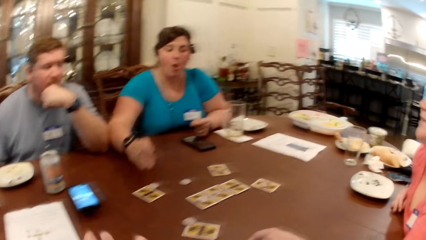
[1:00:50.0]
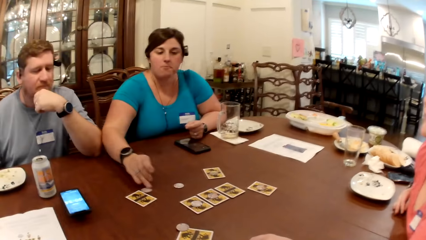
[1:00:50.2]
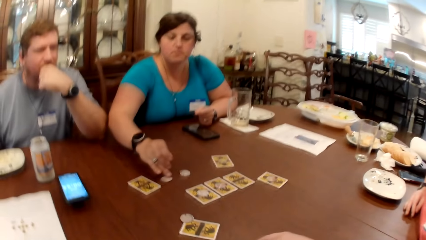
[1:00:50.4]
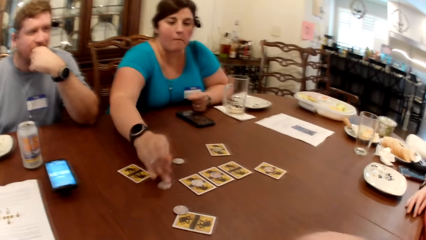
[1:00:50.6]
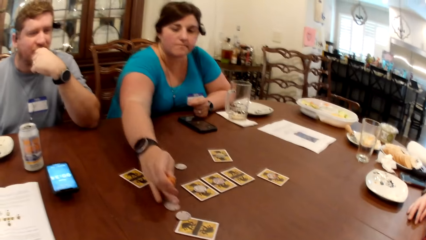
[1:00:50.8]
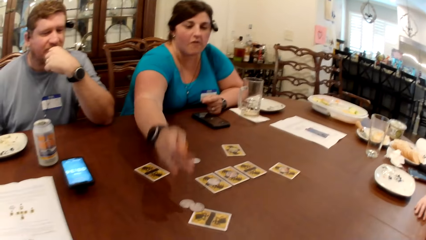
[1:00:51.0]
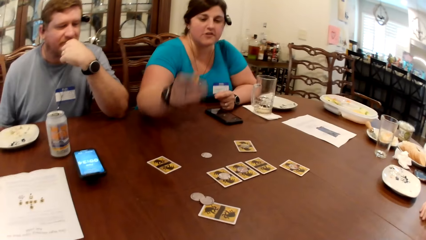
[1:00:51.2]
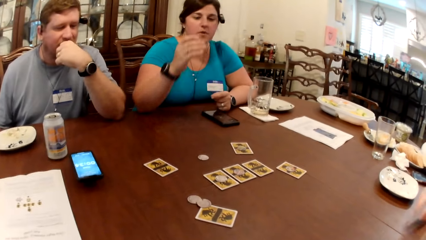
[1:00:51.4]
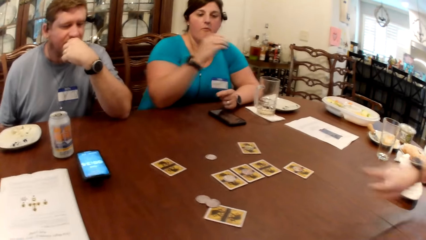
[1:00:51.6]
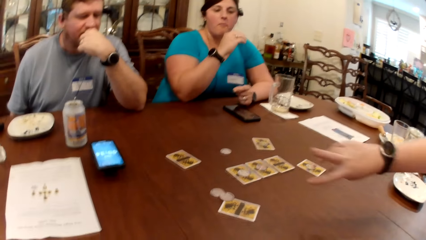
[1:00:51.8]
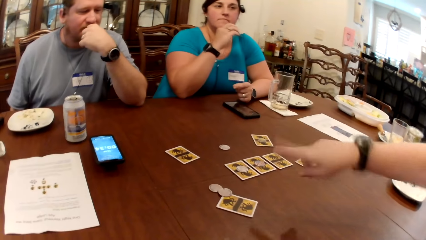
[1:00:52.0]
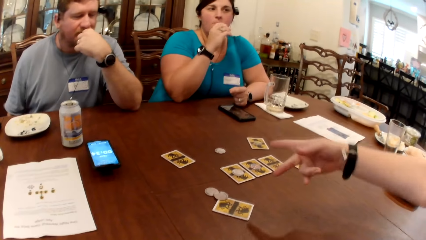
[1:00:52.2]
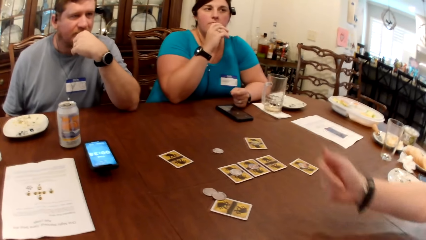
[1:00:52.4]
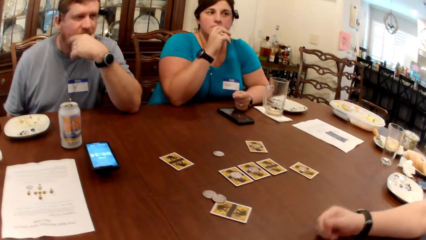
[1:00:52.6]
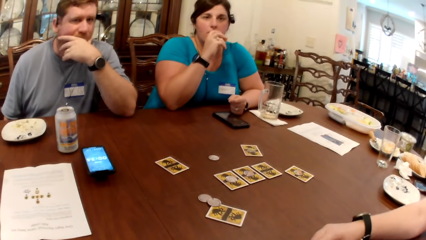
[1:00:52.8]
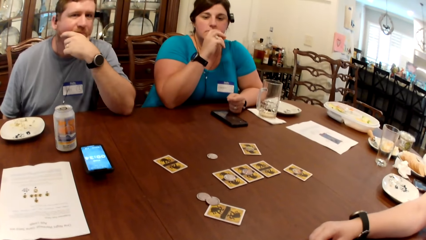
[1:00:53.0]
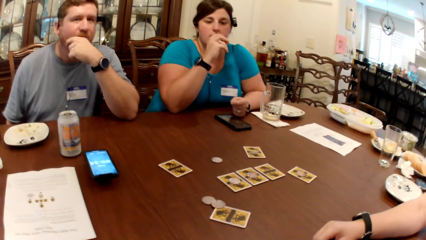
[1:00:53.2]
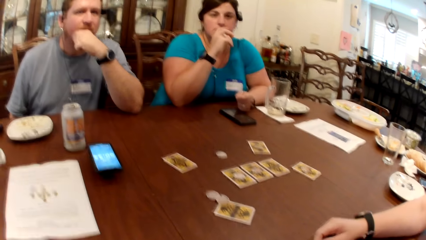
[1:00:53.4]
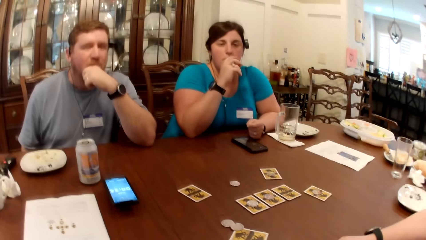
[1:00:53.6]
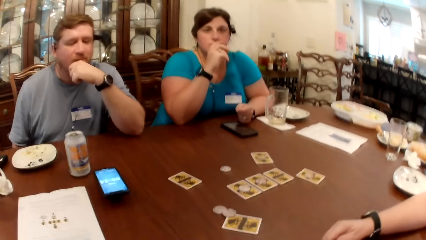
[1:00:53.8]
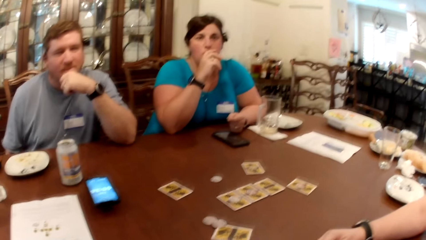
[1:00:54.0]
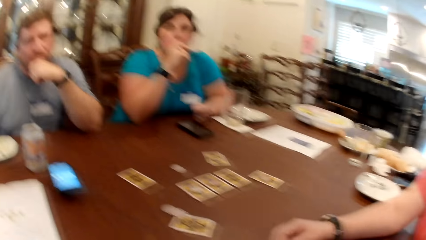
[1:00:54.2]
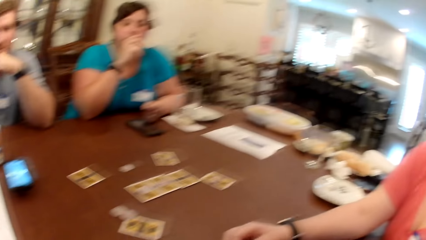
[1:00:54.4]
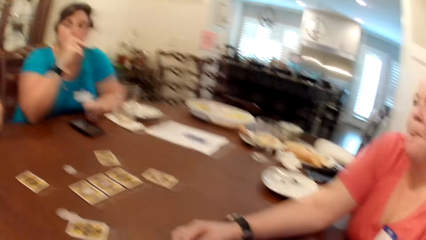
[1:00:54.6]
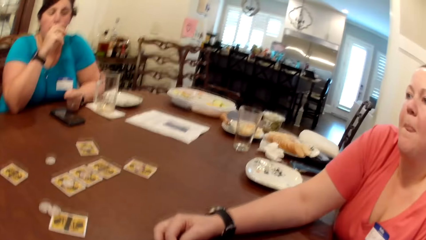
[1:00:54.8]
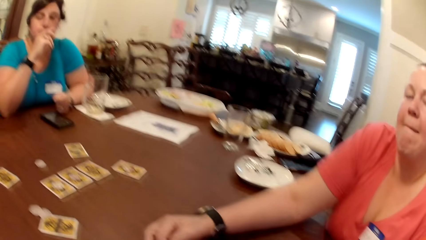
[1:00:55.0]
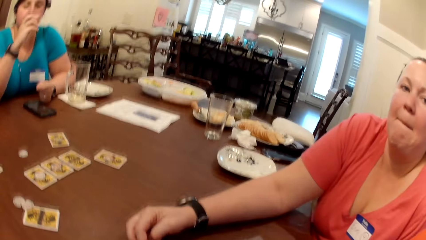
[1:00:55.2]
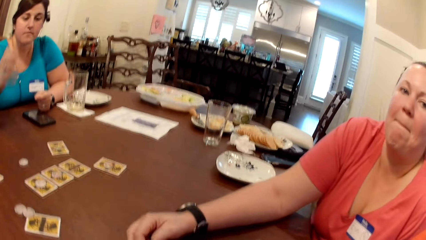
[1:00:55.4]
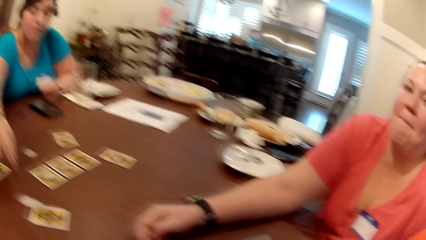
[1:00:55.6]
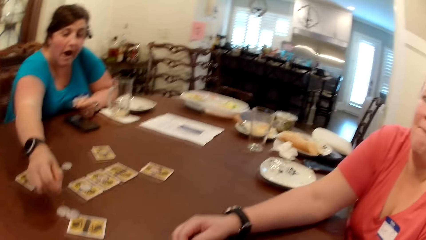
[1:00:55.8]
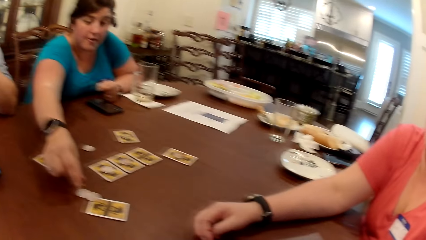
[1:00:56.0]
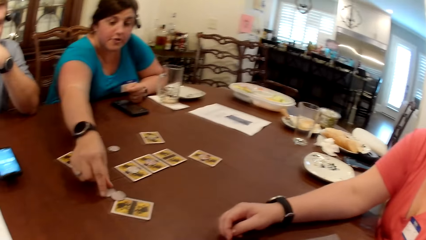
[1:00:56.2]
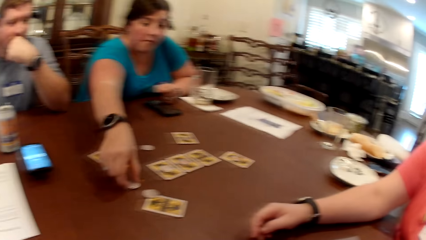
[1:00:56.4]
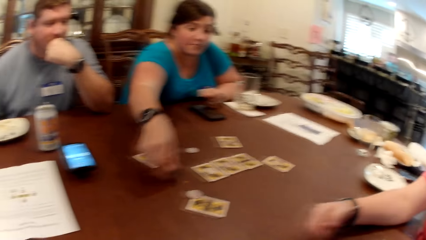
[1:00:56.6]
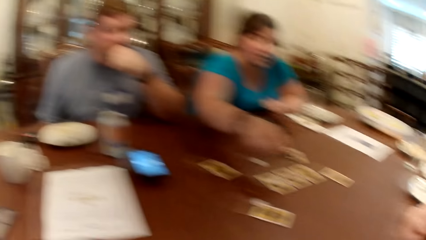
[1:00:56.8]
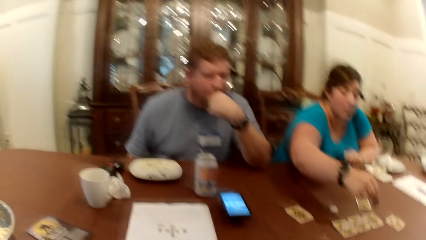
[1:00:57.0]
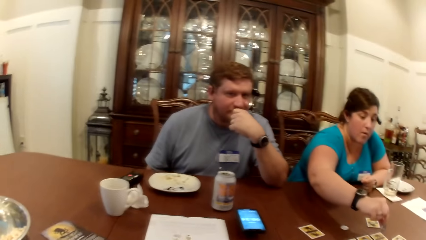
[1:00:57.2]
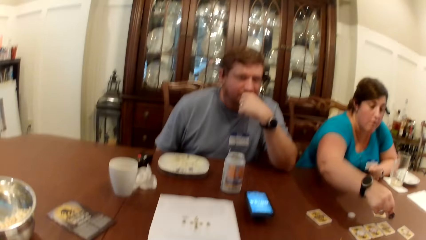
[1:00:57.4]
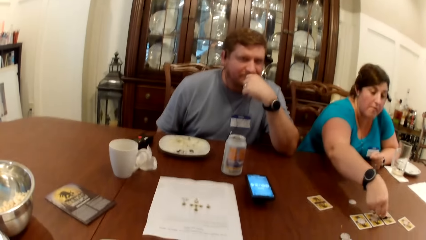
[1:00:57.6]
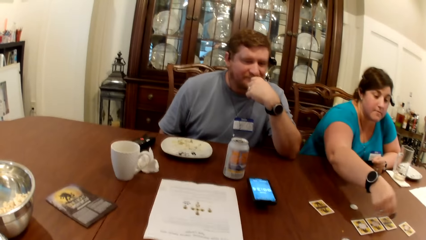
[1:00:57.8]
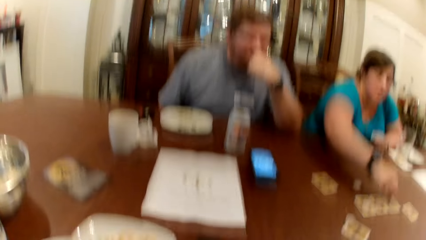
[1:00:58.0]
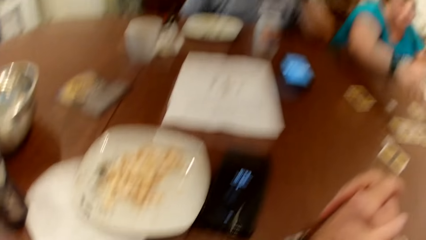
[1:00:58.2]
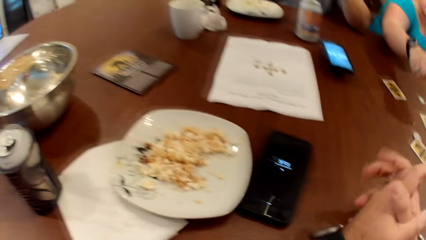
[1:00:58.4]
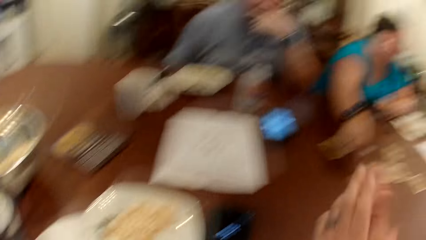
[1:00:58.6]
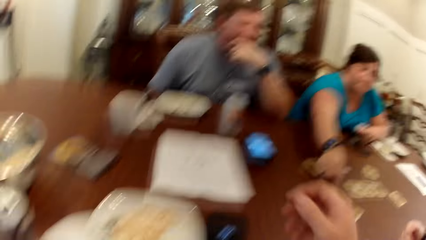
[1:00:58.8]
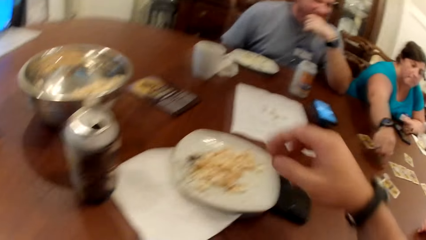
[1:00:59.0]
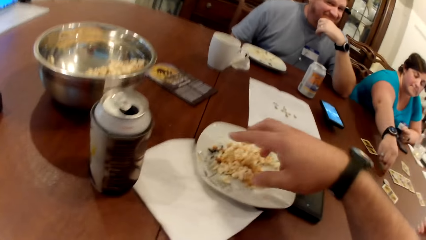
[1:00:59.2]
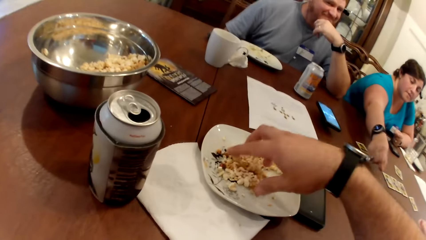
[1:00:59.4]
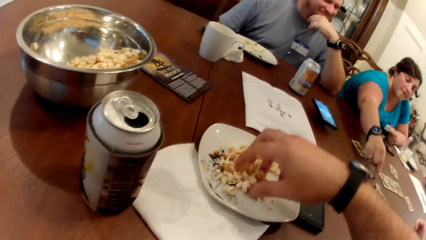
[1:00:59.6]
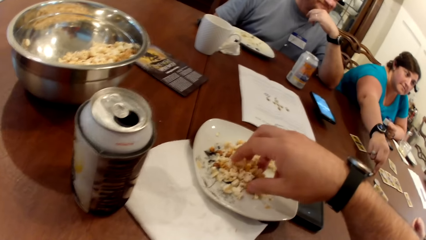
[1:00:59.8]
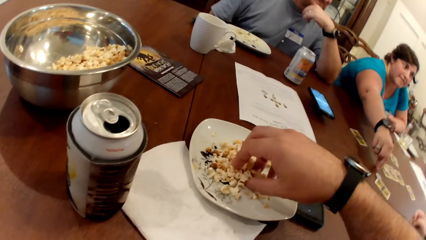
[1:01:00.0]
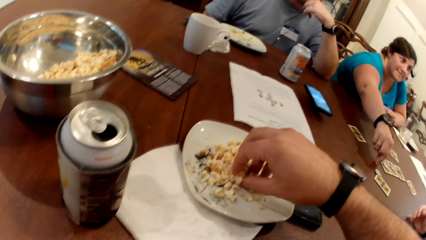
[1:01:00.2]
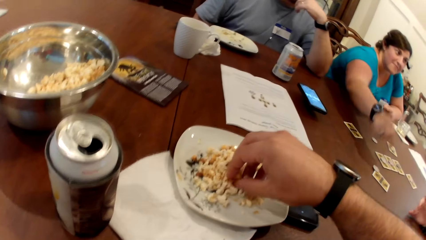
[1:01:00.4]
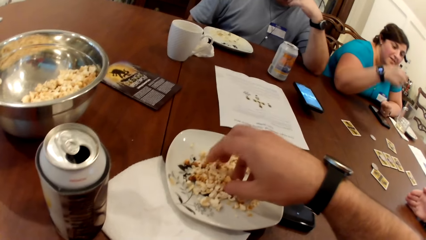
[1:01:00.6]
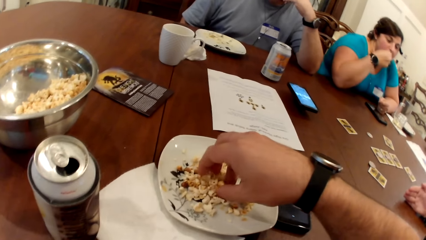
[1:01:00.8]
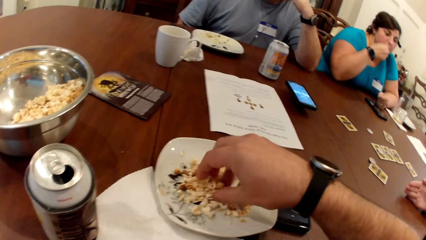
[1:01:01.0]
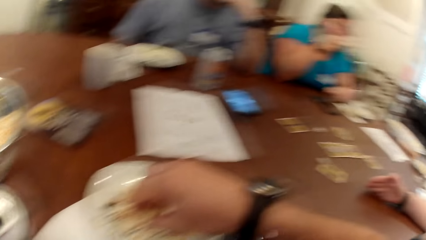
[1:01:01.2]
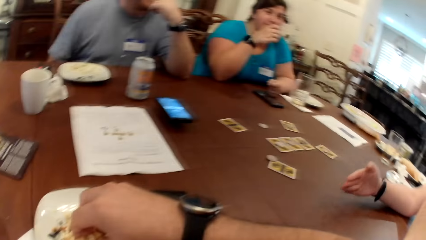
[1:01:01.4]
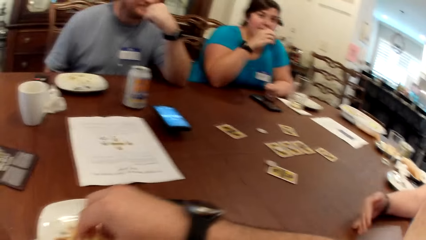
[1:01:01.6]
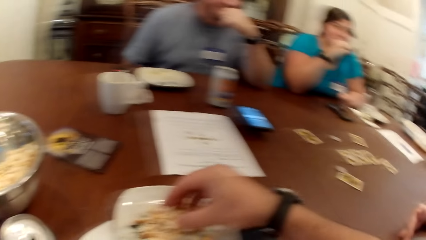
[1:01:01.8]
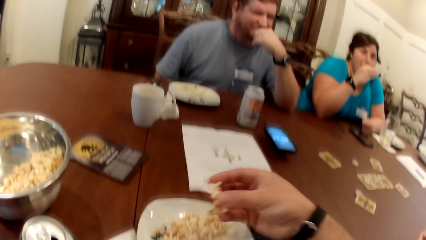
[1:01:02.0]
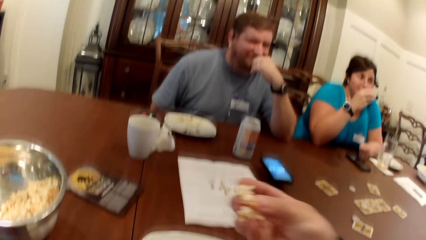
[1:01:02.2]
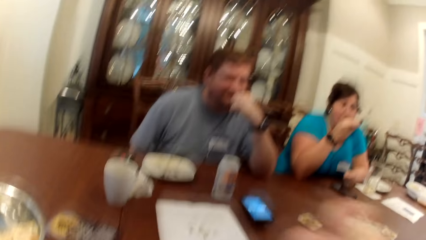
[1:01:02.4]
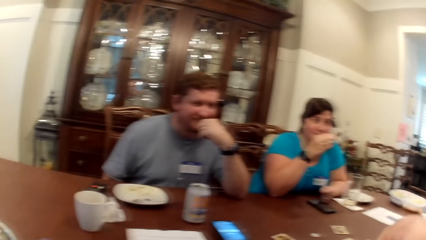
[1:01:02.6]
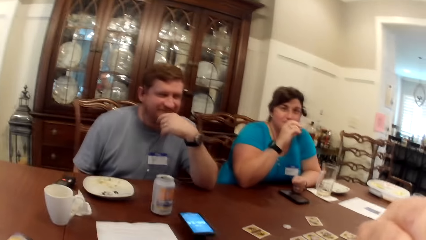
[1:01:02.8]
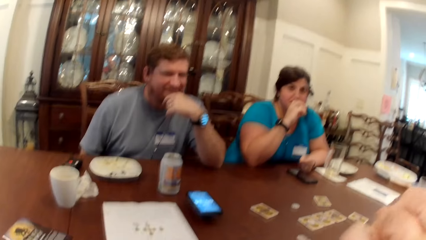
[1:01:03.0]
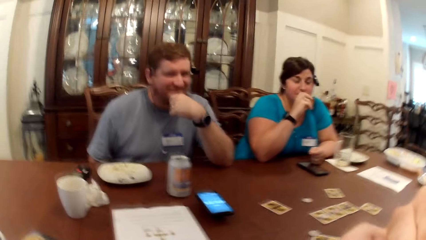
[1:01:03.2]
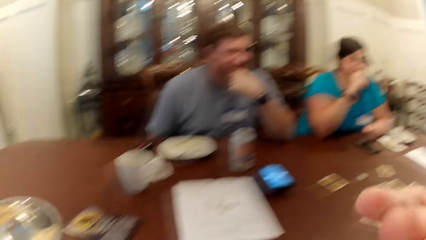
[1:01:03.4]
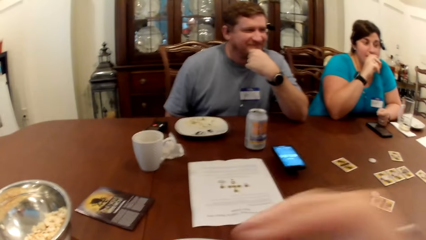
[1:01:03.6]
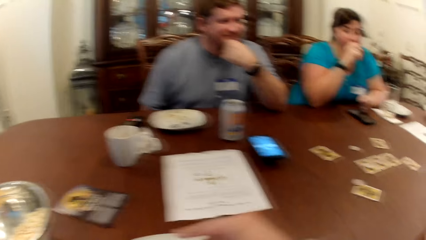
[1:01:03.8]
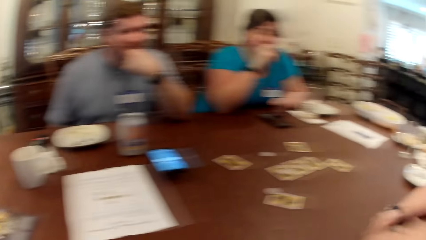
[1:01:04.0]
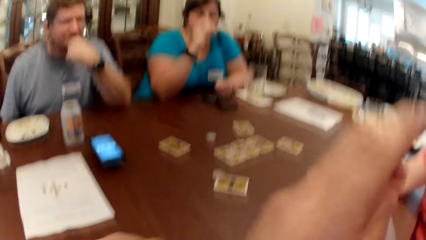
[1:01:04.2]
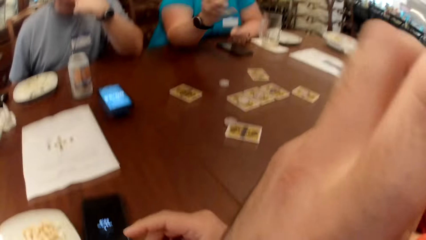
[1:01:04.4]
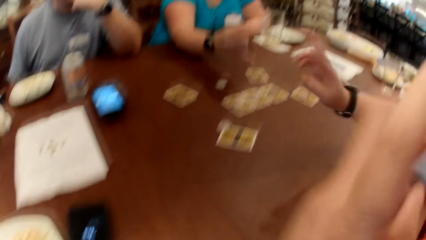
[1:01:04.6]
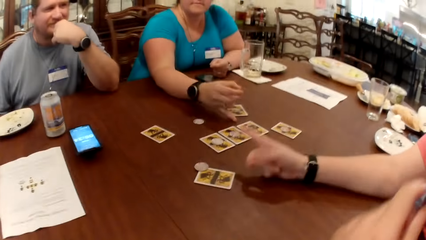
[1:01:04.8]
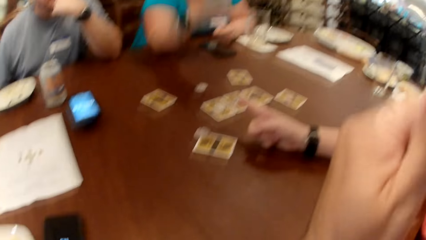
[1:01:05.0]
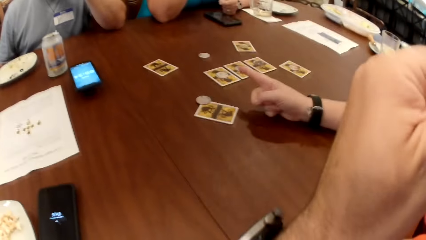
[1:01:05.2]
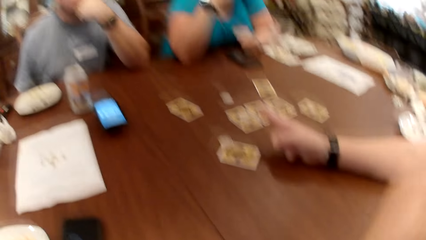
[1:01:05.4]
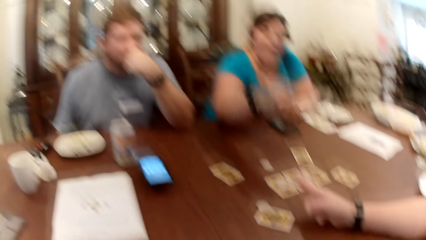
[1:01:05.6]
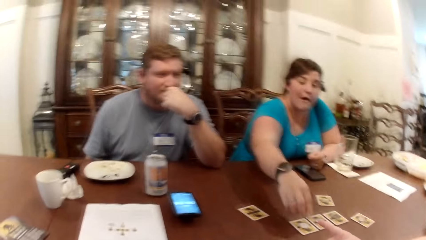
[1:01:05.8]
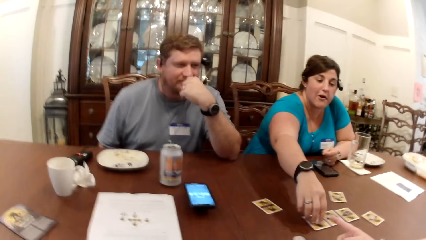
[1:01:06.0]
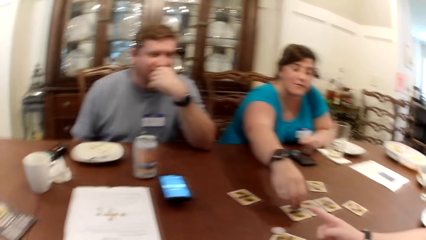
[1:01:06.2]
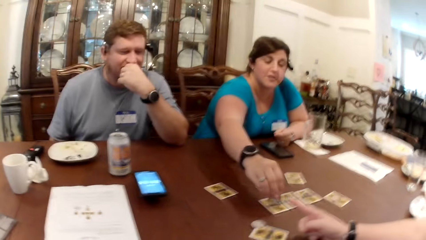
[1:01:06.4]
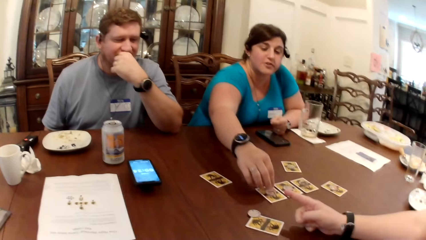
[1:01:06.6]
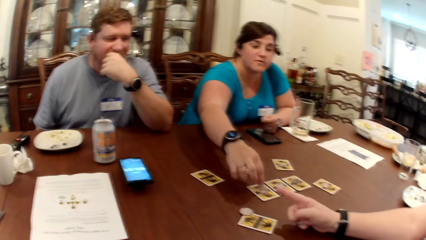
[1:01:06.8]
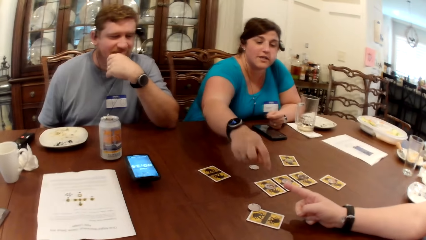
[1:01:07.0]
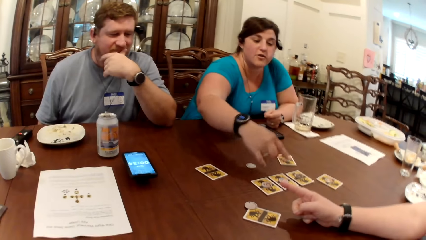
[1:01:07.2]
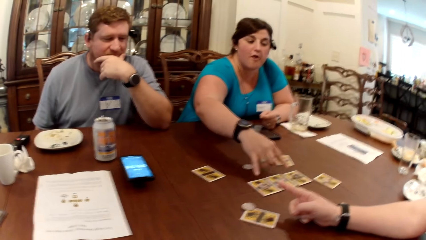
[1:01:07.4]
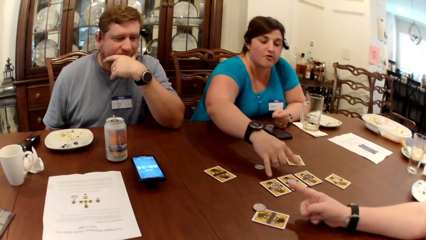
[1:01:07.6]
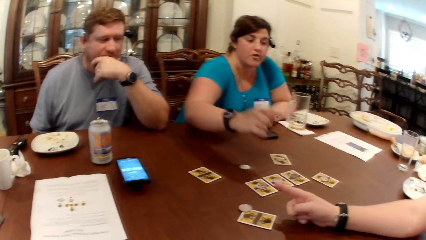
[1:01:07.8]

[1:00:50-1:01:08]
A woman plays a card on the table. The woman adjusts a chip on the table with her right hand. Another woman makes gestures. The first woman plays the card on the table. She picks the chip with her right hand and drops the chip on the table with her right hand. The camera wearer picks popcorn from the plate with his right hand. A woman interacts with the group of people. The first woman adjusts the chip on the table with her right hand.
